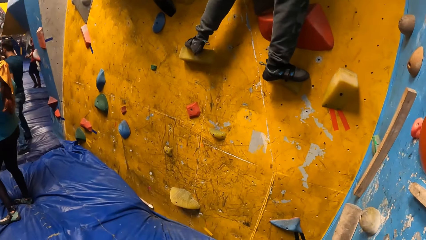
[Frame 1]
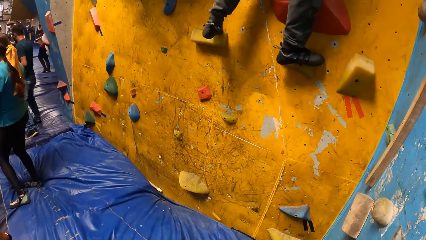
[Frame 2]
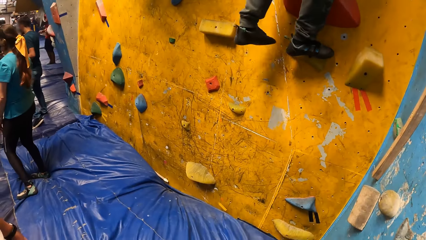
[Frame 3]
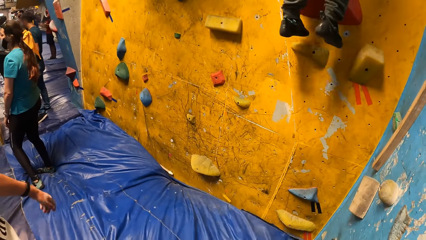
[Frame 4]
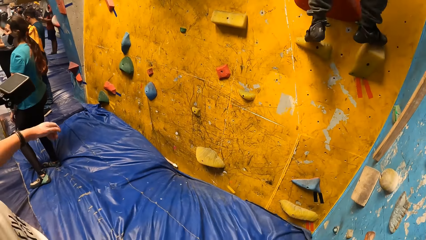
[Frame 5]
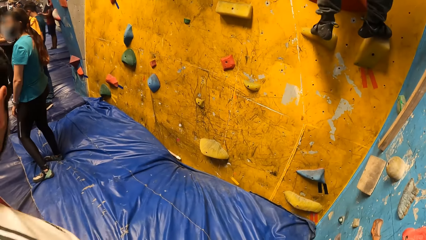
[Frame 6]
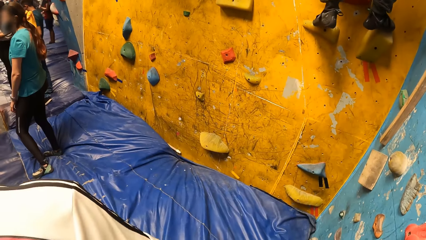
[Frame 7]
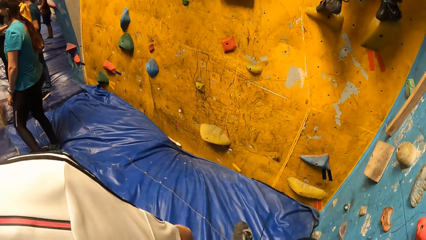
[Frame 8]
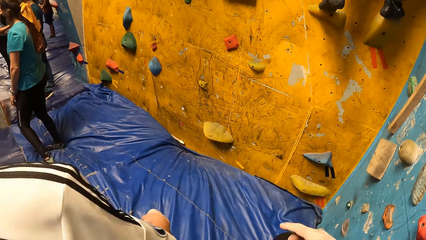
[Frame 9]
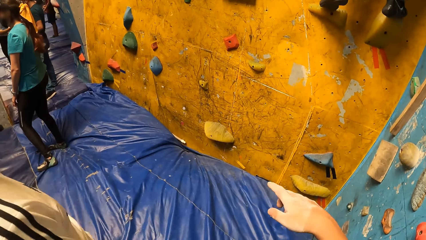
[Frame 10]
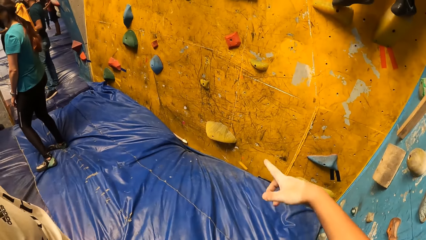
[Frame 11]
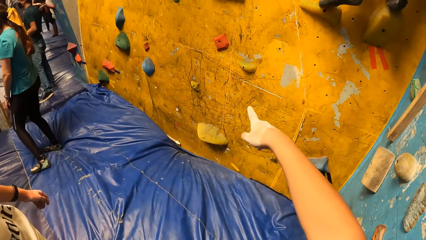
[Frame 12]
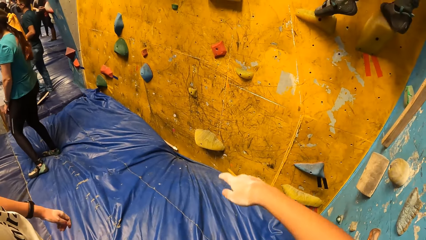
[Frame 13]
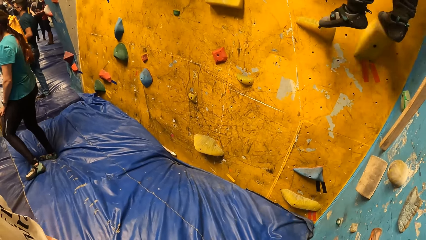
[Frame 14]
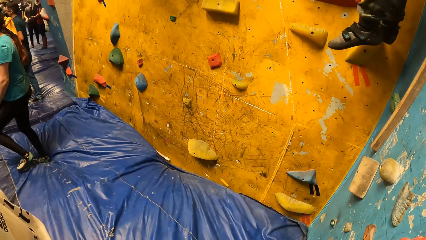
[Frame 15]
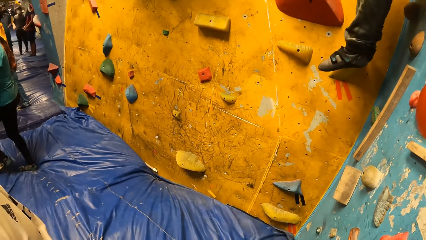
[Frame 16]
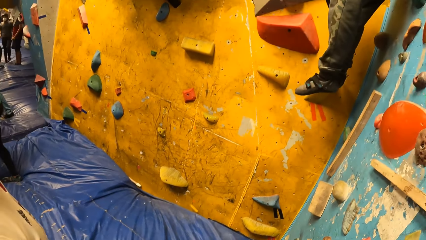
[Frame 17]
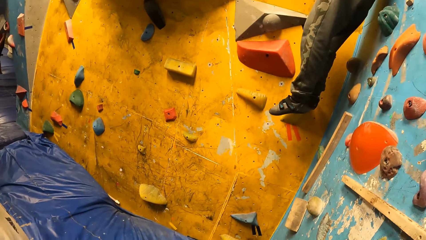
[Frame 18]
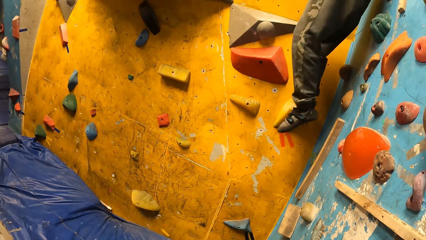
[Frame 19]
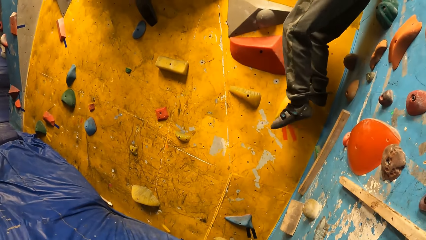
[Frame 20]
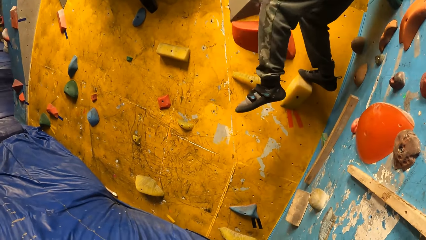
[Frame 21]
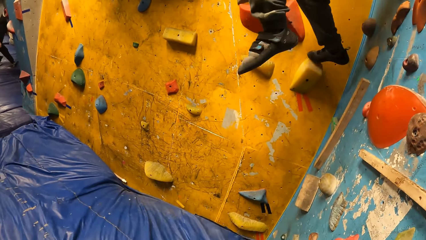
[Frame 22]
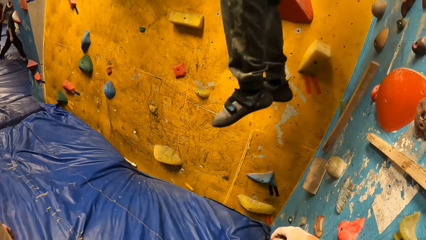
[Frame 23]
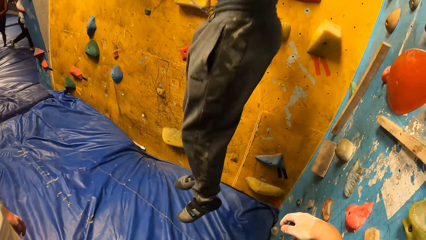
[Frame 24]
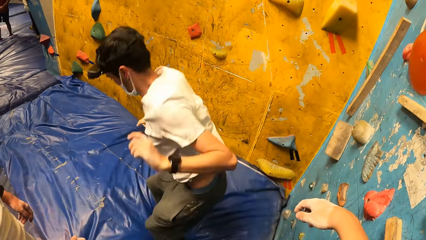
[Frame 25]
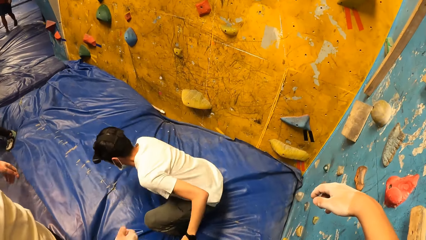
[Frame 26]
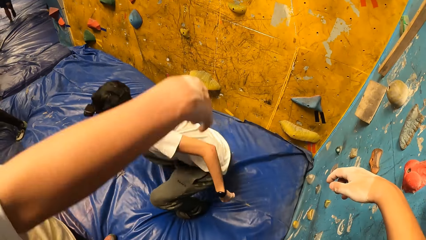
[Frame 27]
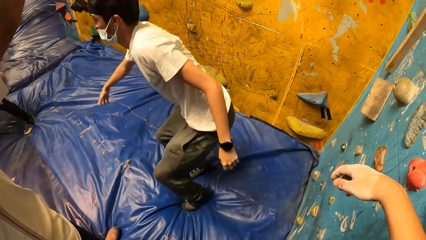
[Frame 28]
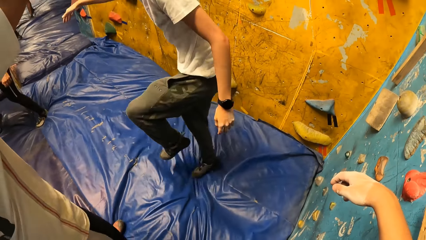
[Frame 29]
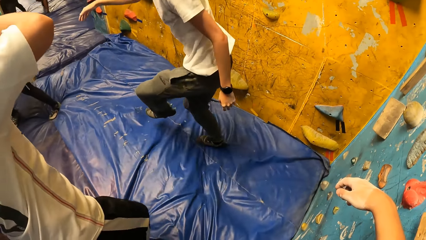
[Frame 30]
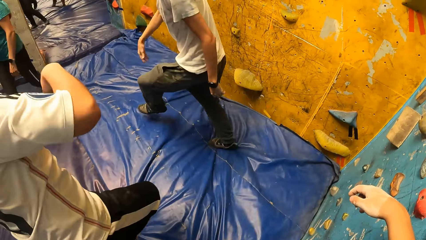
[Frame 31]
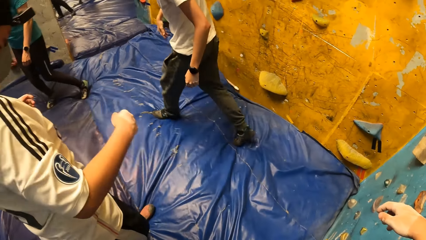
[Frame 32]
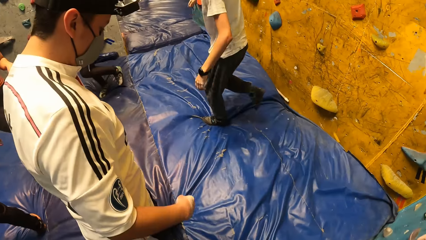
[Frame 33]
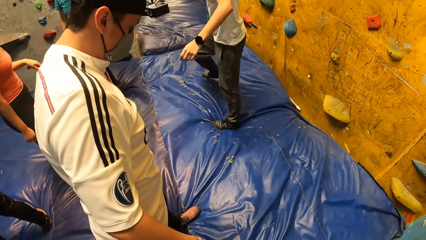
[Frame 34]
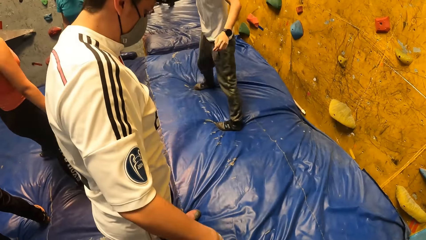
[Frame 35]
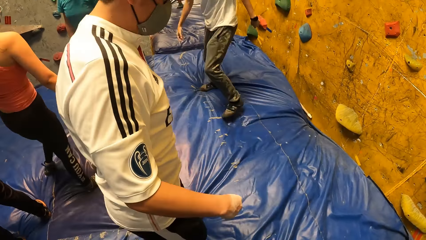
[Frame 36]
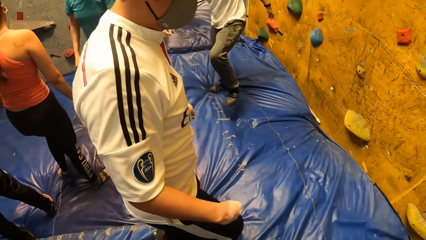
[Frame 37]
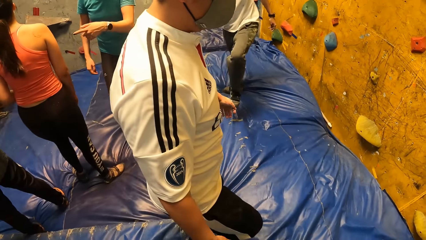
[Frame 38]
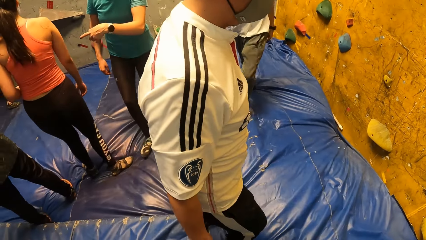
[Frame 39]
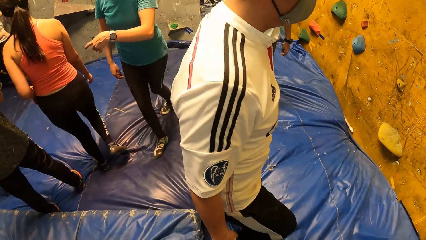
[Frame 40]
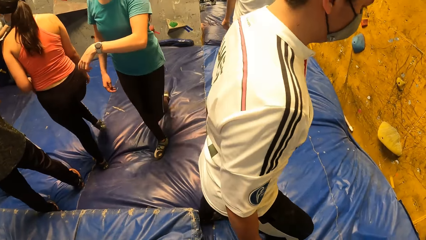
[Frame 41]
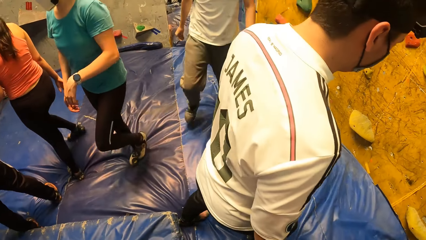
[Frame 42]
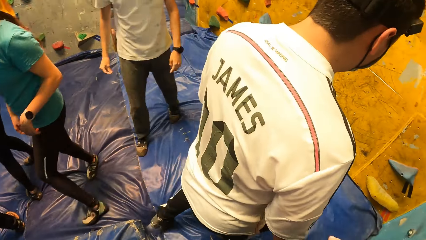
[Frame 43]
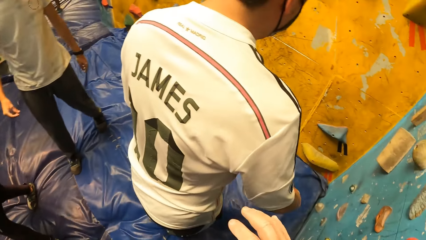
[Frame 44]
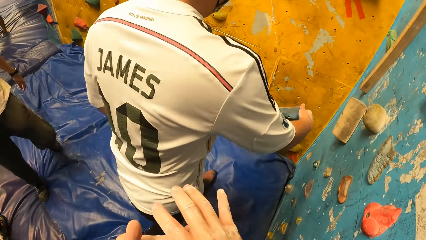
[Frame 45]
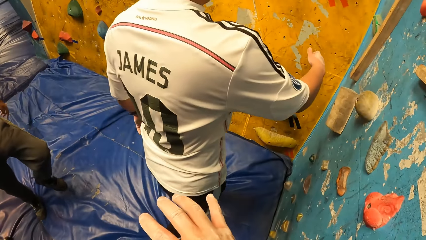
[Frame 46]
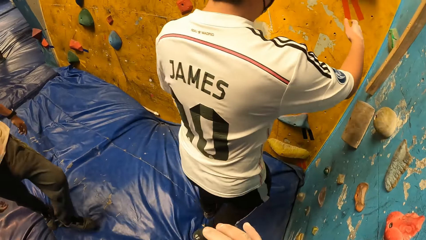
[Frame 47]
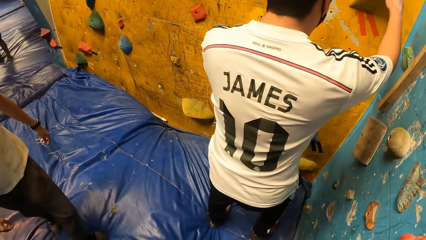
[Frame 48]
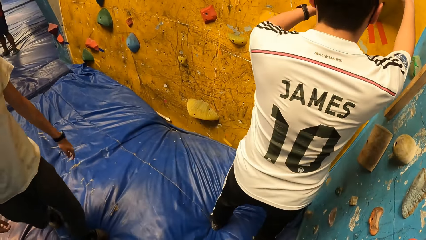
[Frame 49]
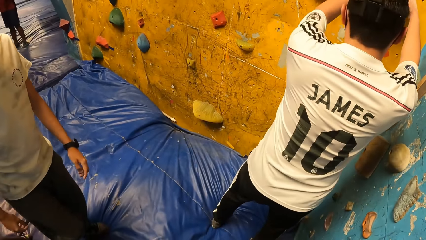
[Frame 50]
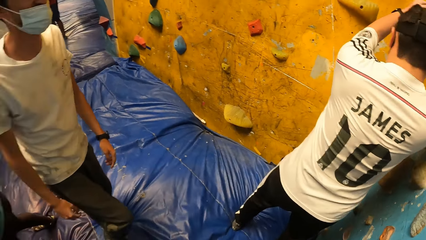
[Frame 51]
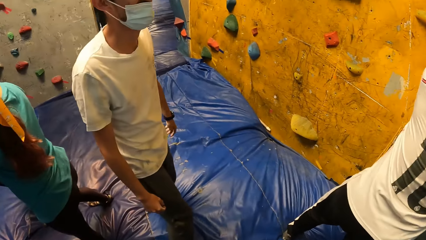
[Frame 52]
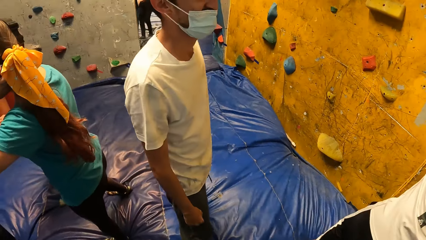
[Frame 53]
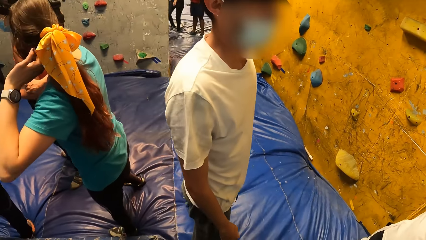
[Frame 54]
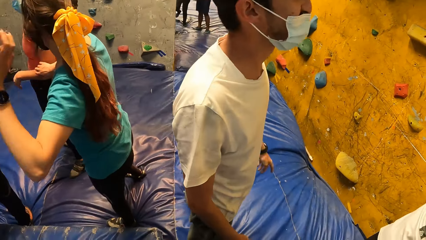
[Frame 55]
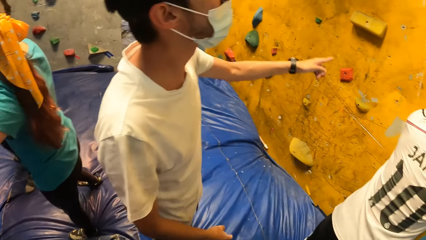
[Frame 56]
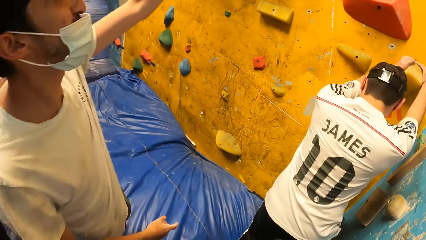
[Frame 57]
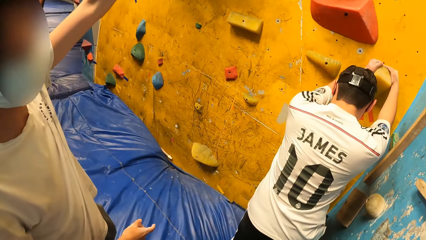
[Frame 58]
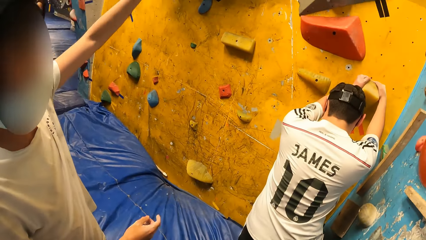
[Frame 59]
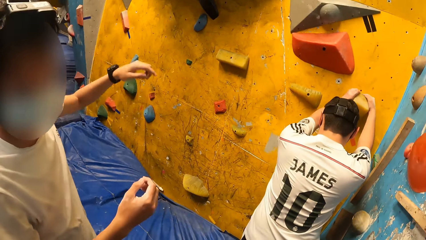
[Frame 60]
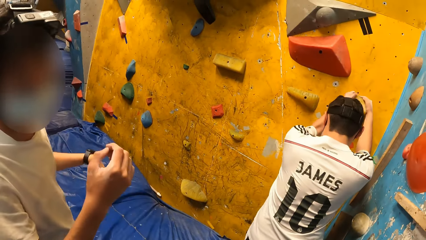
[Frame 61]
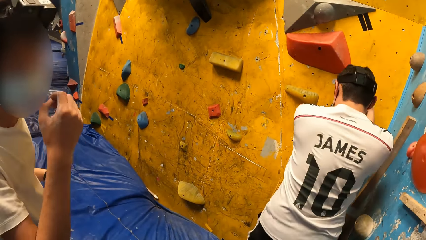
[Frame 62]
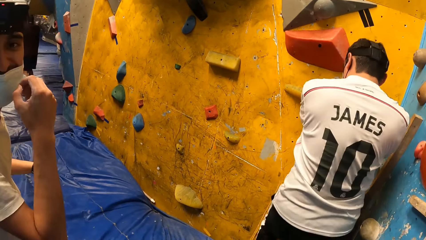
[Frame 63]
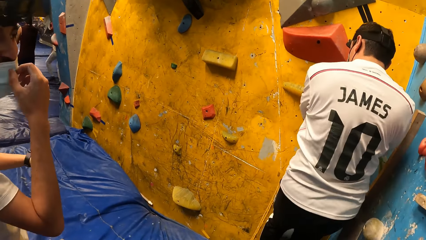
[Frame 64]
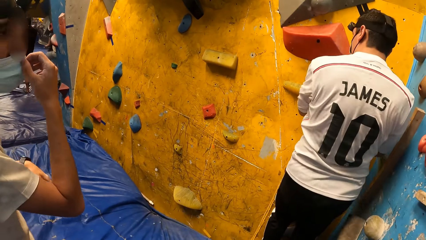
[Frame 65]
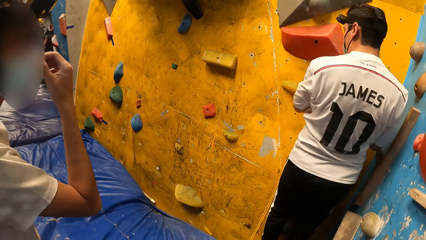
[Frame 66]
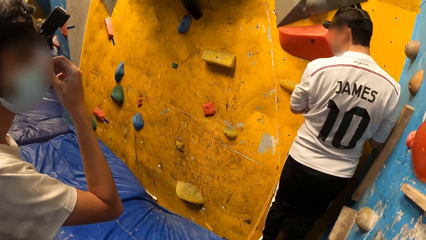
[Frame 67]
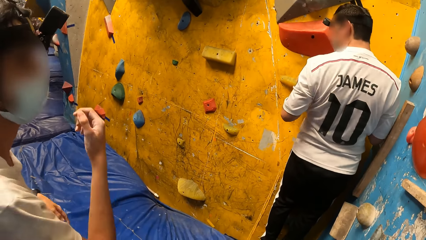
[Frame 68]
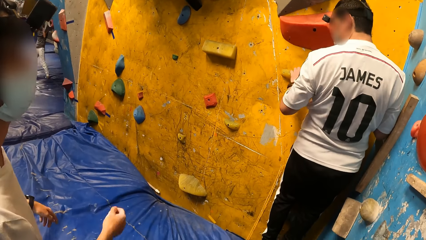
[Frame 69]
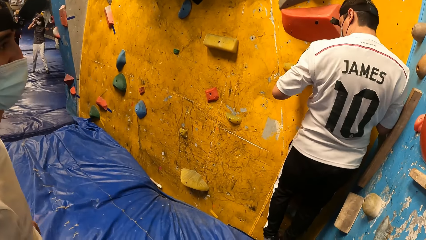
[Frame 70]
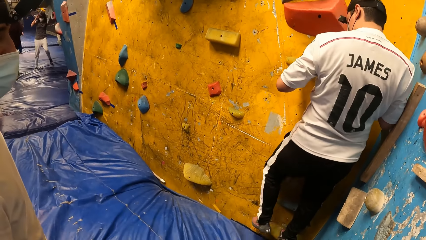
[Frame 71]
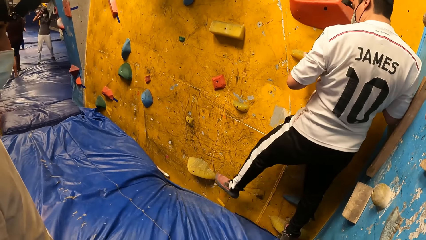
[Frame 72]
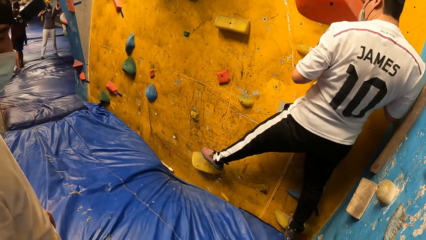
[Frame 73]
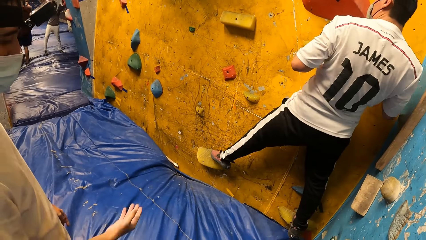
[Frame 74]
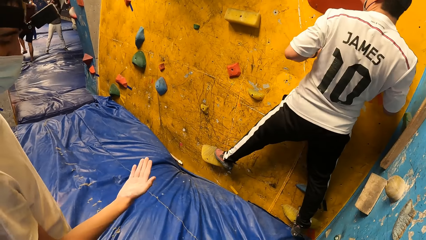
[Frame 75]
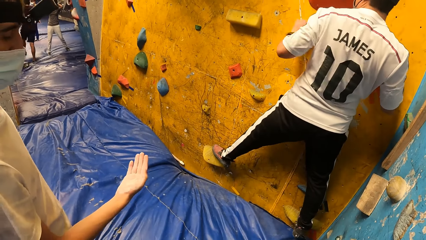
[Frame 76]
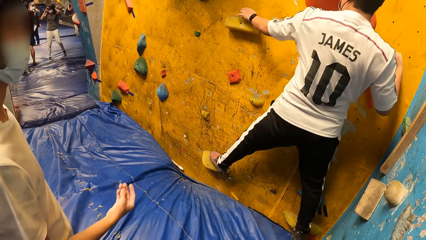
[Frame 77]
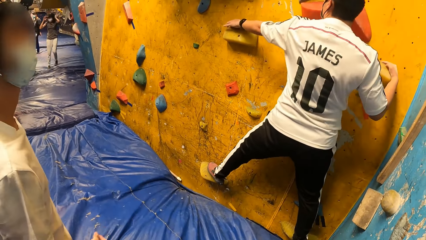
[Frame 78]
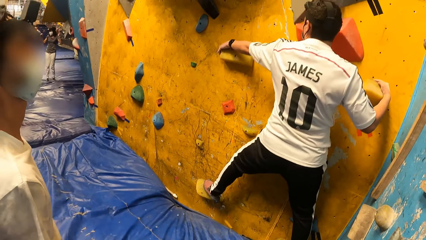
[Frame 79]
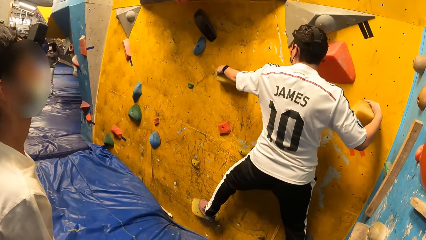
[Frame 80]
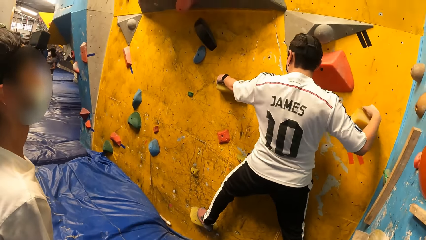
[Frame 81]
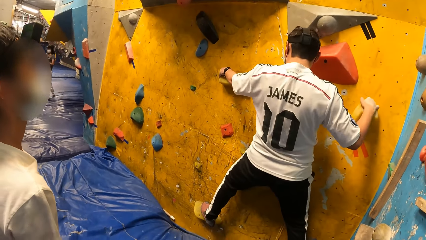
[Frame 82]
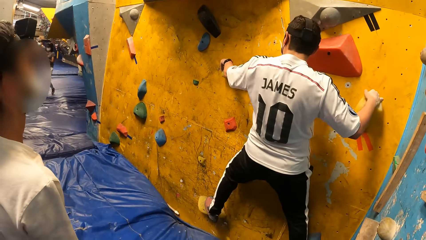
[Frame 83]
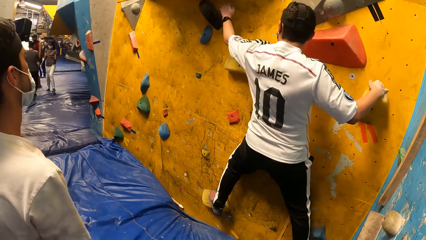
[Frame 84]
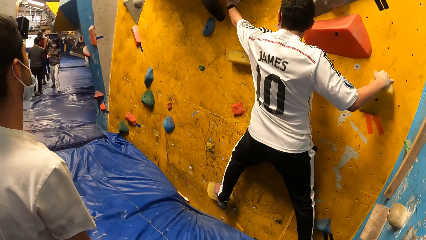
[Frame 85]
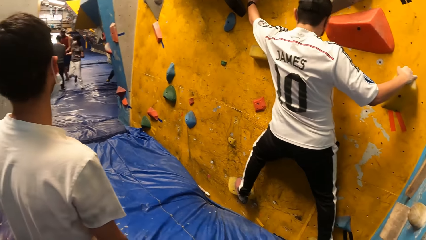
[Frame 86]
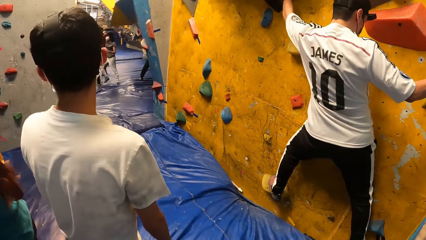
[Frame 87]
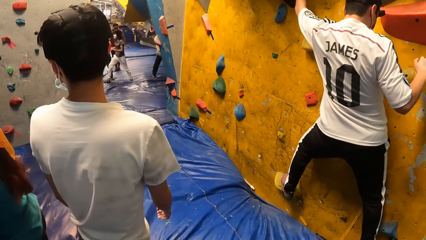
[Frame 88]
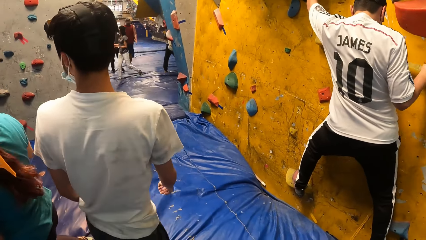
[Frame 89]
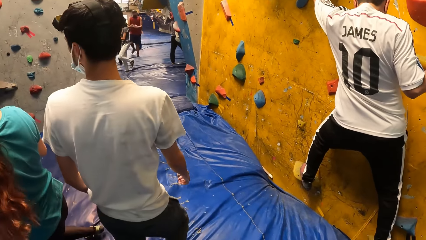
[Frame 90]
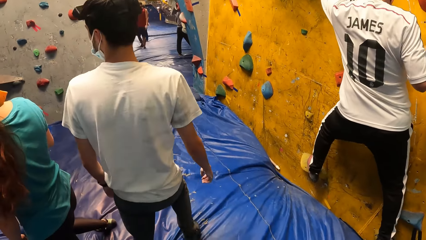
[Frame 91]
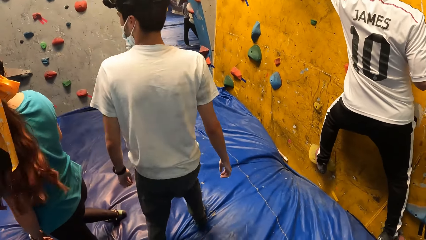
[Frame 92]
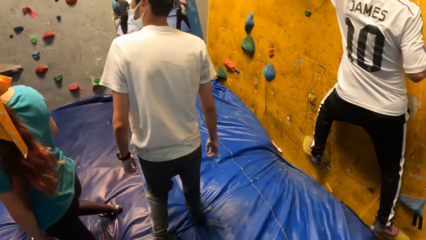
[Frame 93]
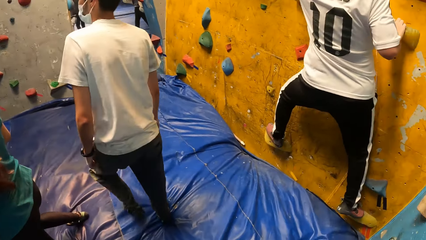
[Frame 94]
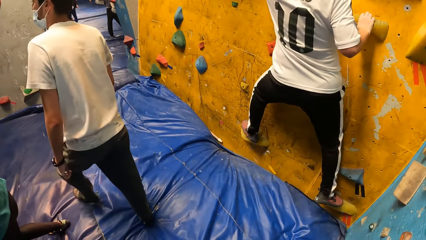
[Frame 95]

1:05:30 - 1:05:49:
The camera wearer points at a climbing wall. A man jumps down from the rock wall. Another man moves a hand. The other man climbs the rock wall with his hands and legs. The first man talks to the camera wearer, points at the climbing wall, and adjusts a facemask on his face with his right hand.
